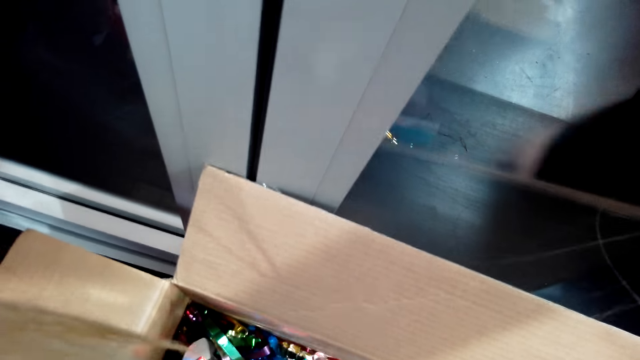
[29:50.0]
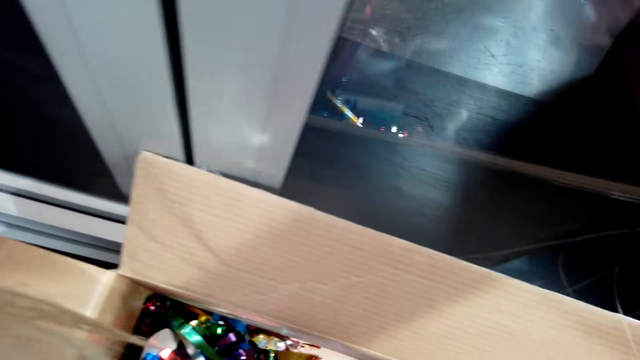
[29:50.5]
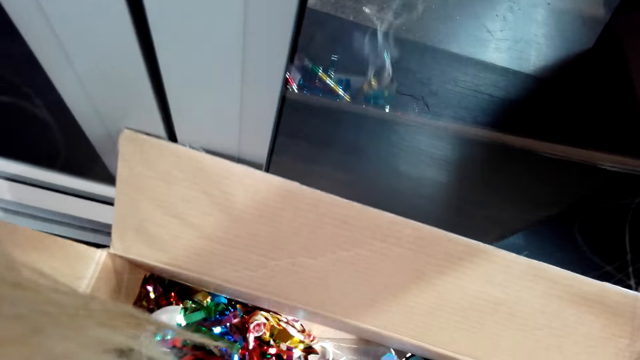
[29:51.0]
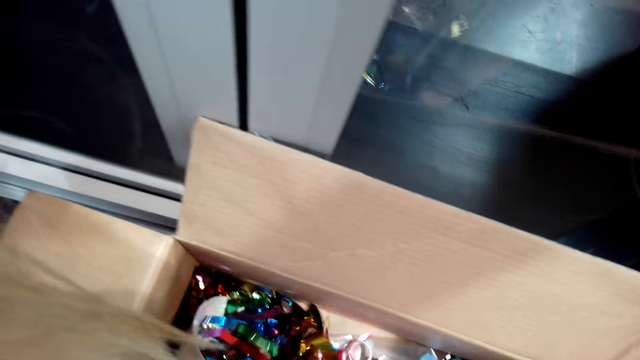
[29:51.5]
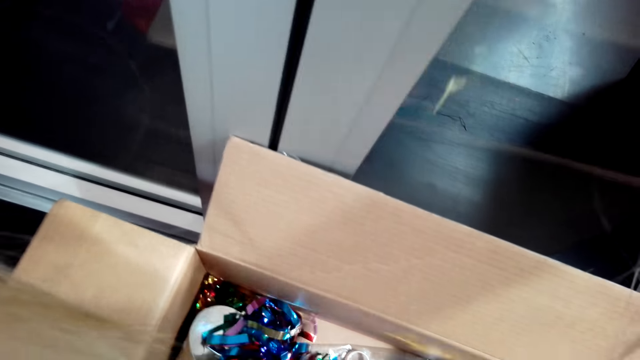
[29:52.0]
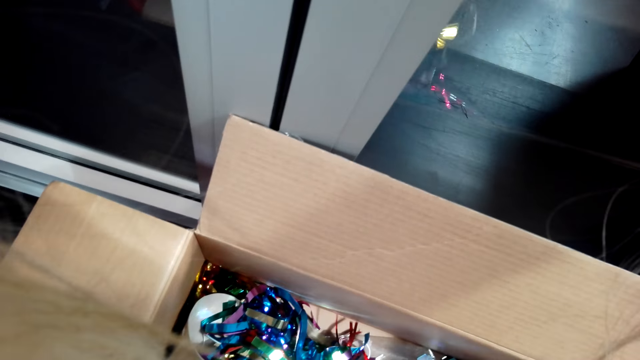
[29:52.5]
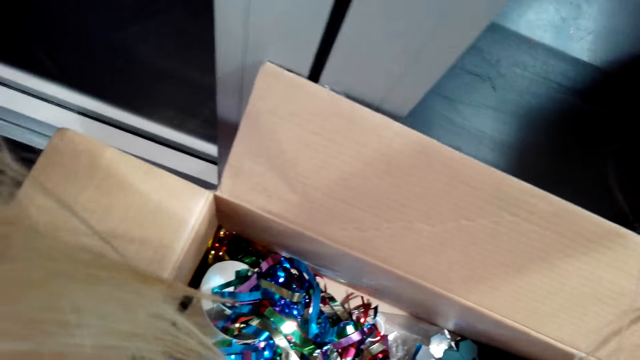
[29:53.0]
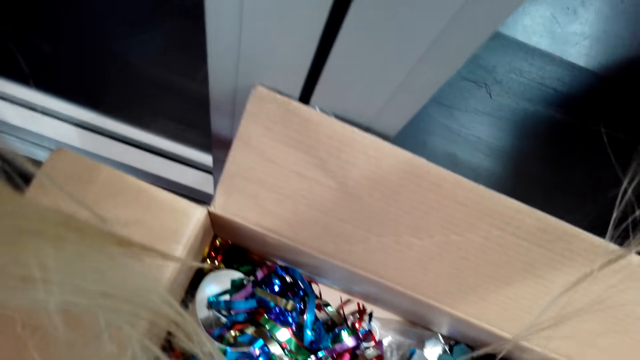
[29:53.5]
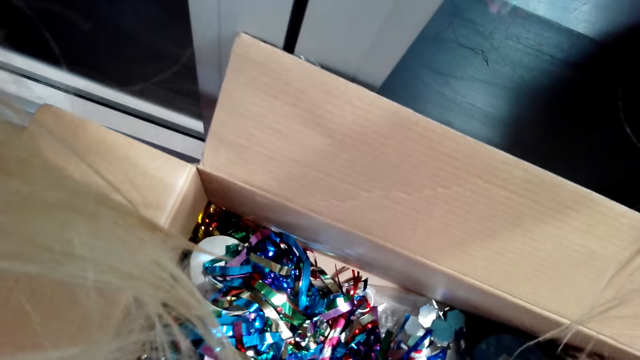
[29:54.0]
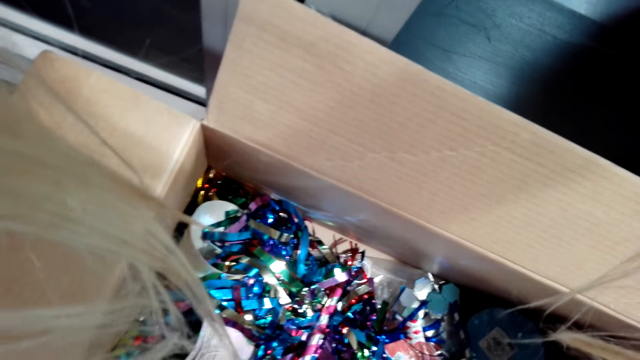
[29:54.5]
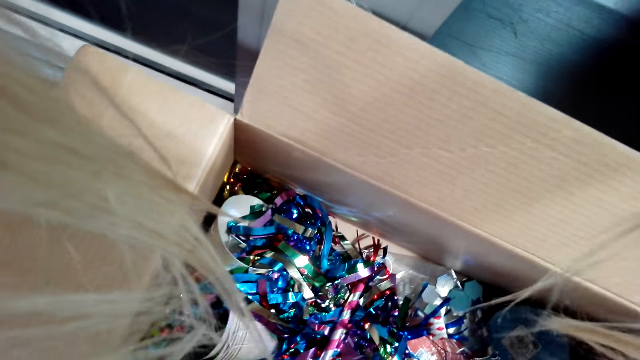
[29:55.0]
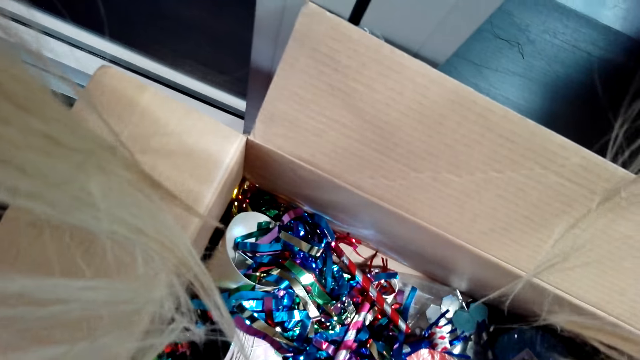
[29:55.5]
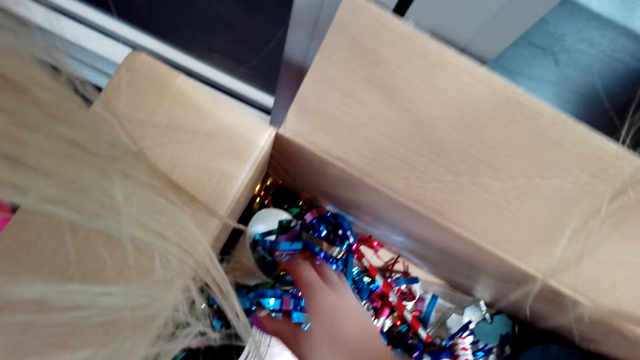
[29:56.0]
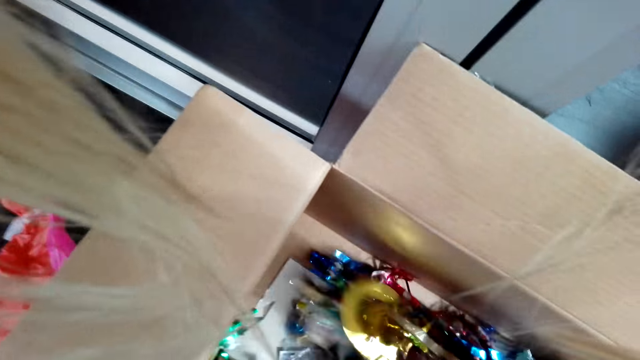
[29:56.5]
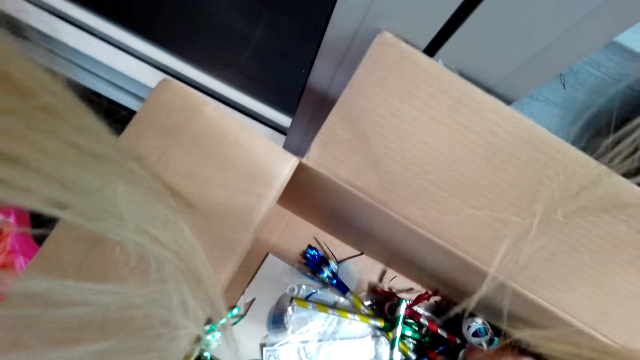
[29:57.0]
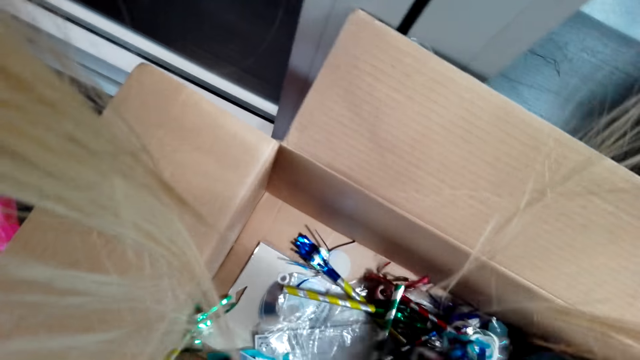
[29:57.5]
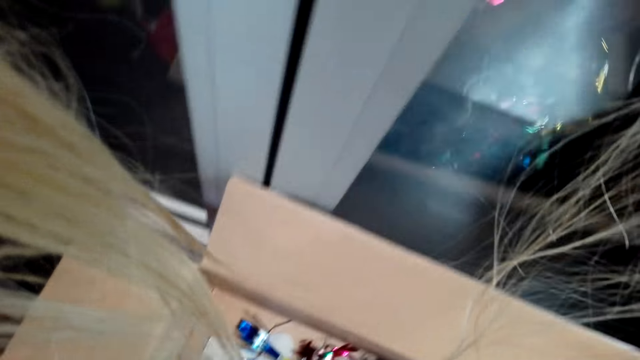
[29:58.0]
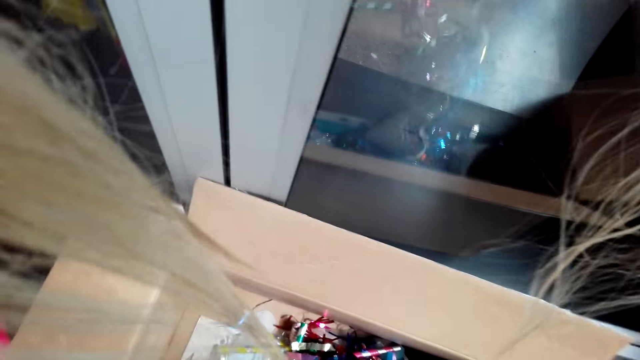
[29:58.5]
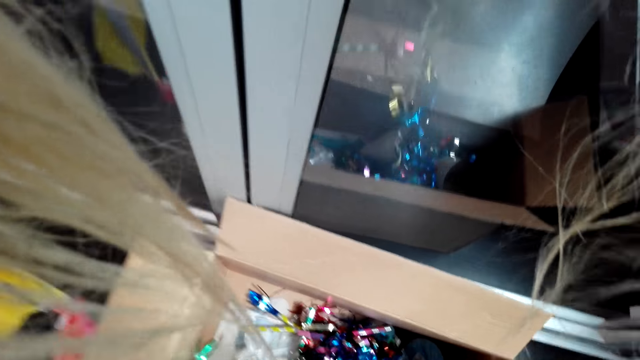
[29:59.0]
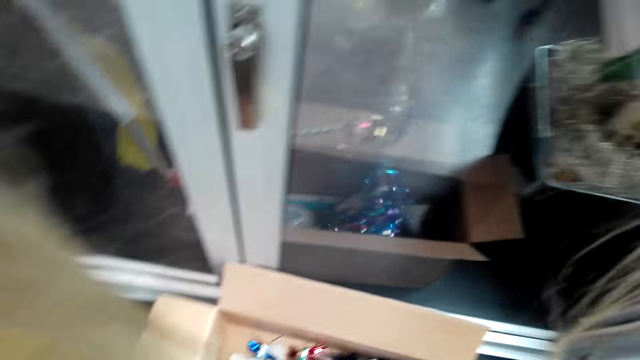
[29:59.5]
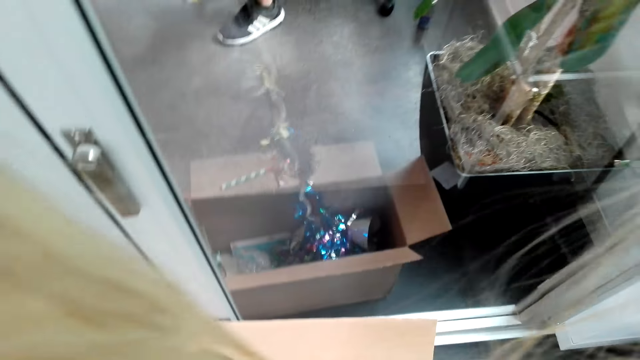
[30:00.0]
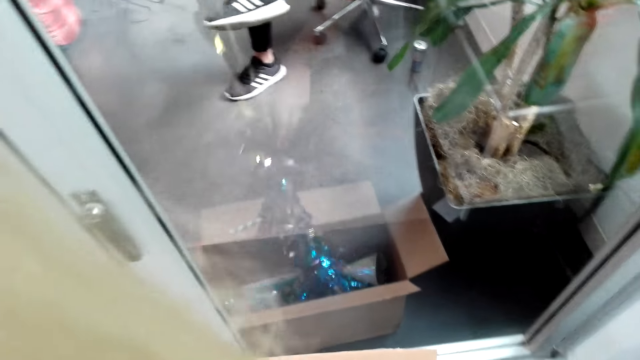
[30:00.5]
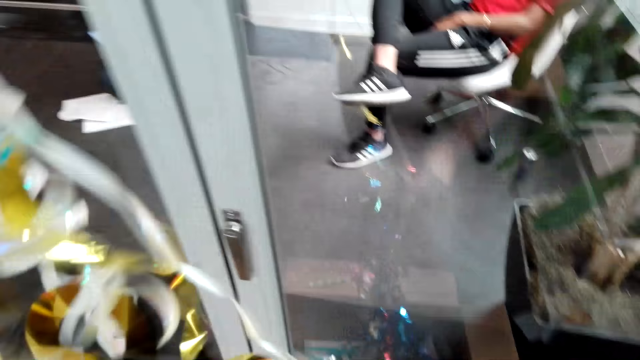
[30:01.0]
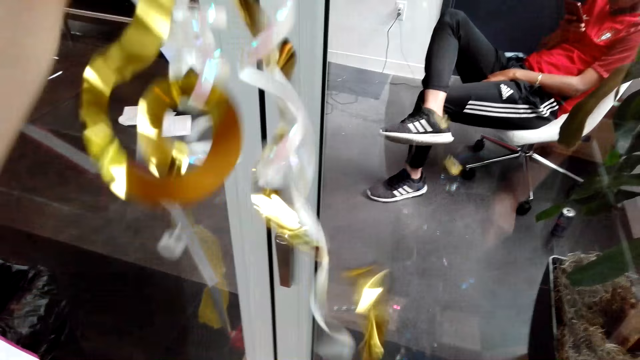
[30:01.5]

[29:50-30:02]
The camera wearer picks up decoration materials from the box.

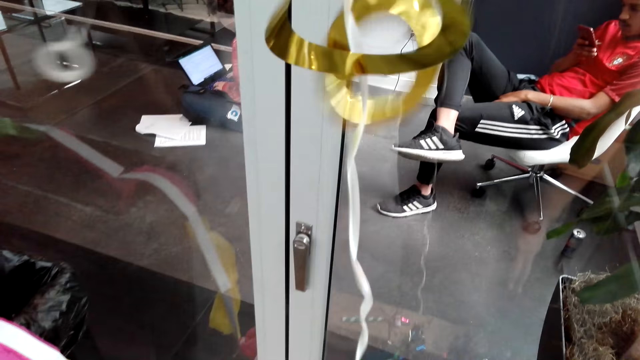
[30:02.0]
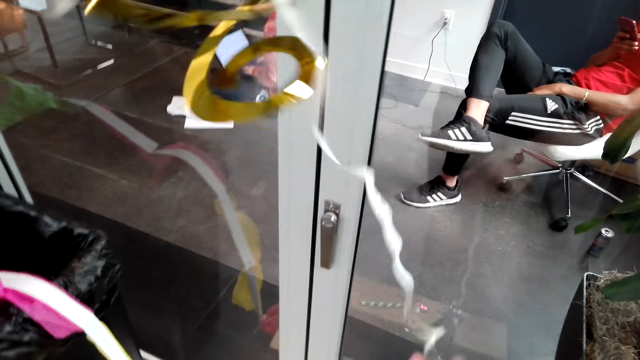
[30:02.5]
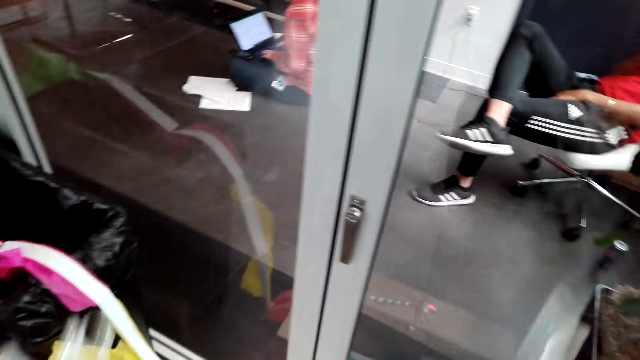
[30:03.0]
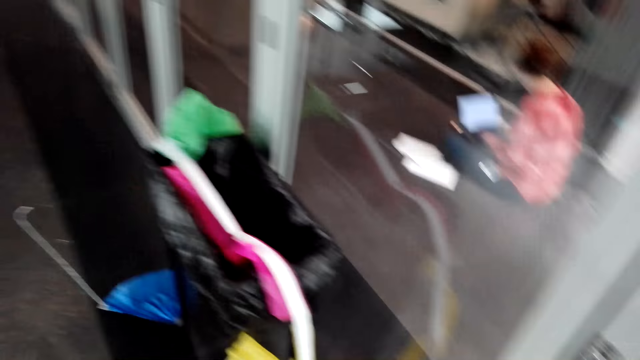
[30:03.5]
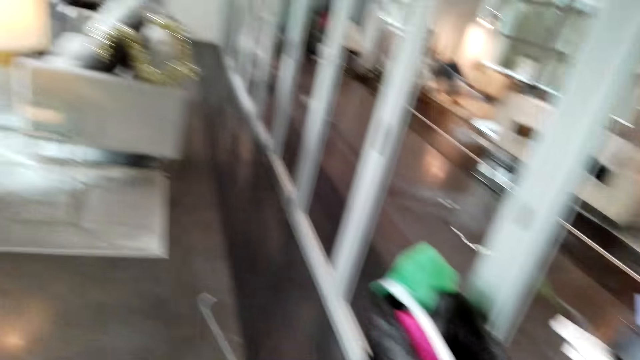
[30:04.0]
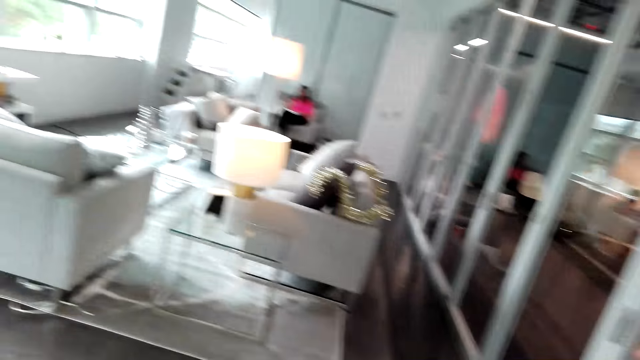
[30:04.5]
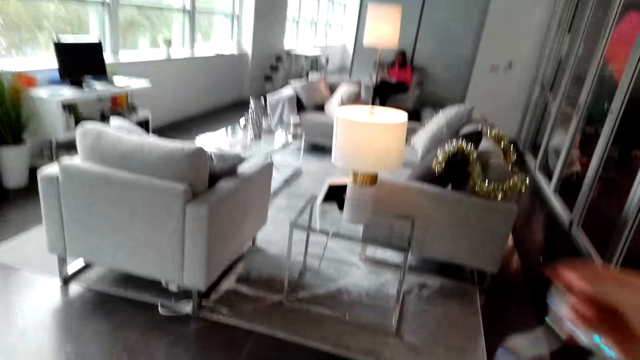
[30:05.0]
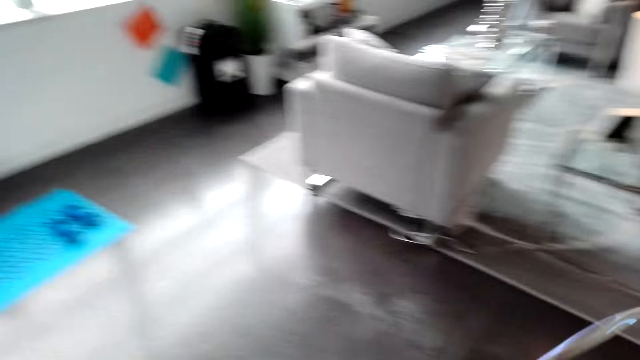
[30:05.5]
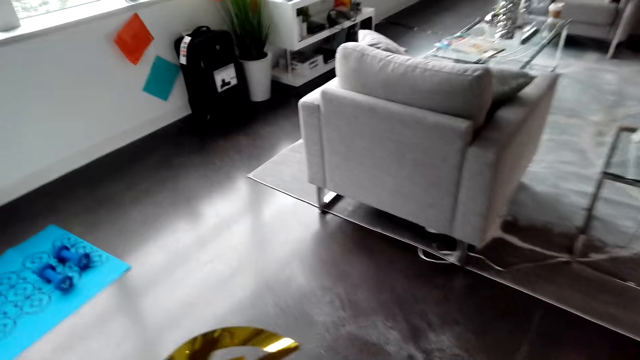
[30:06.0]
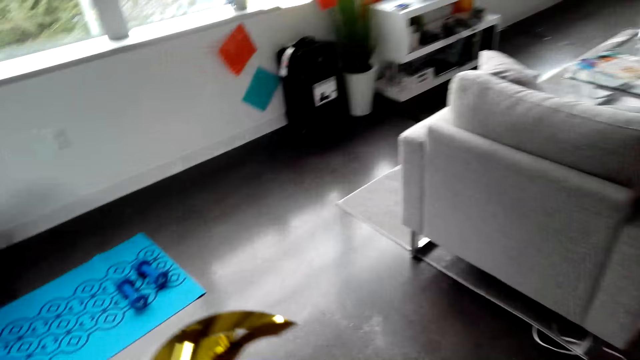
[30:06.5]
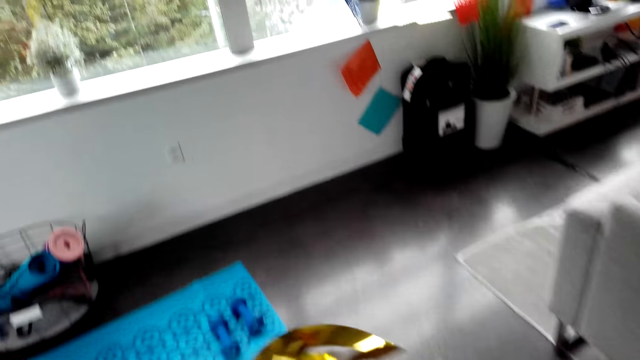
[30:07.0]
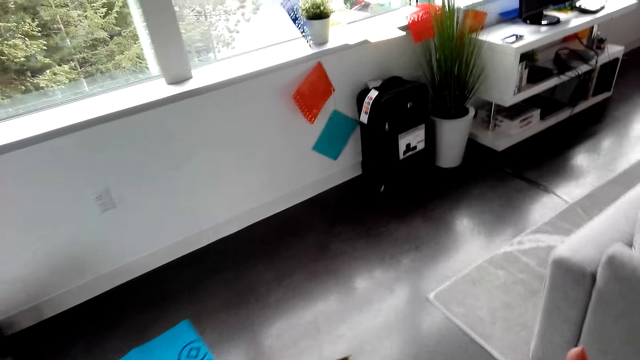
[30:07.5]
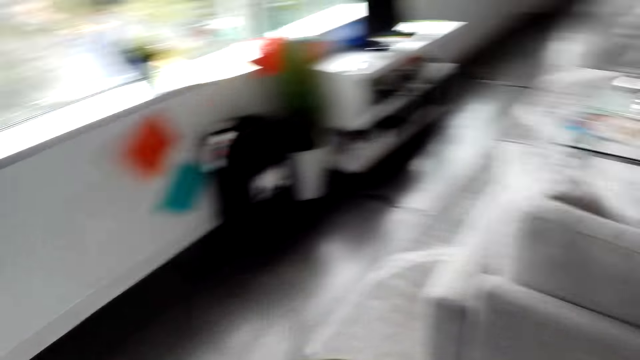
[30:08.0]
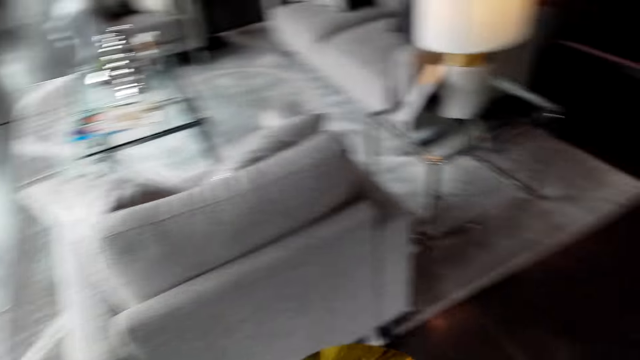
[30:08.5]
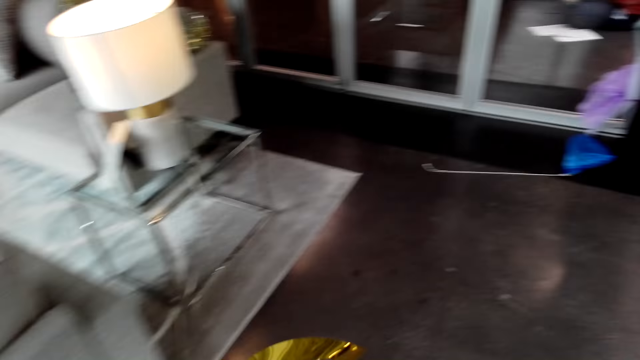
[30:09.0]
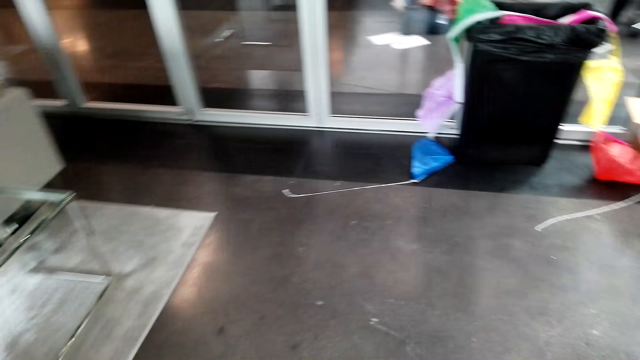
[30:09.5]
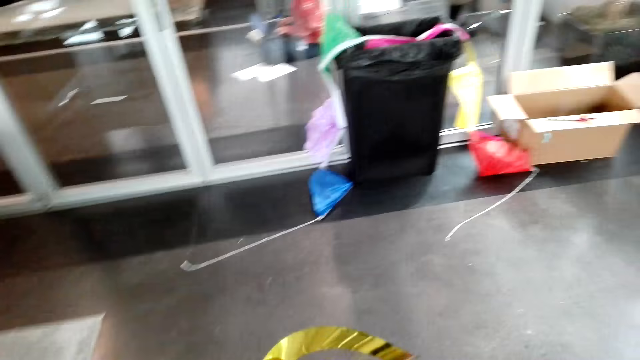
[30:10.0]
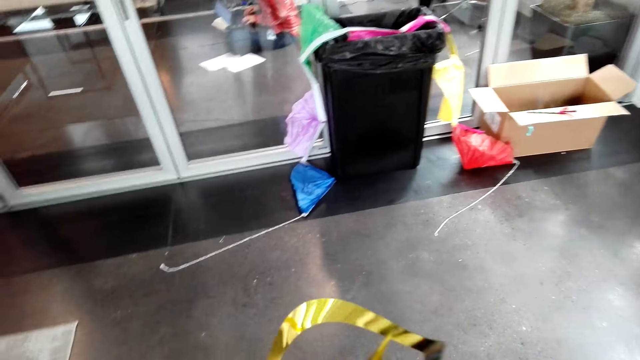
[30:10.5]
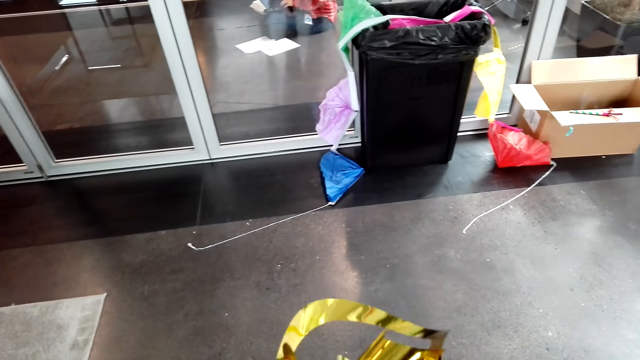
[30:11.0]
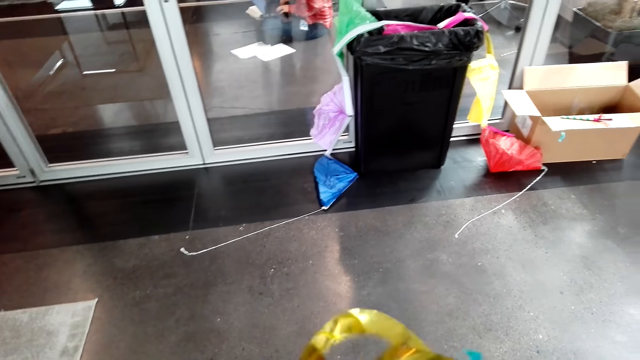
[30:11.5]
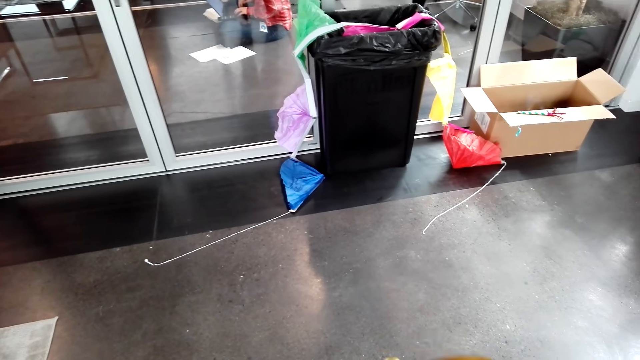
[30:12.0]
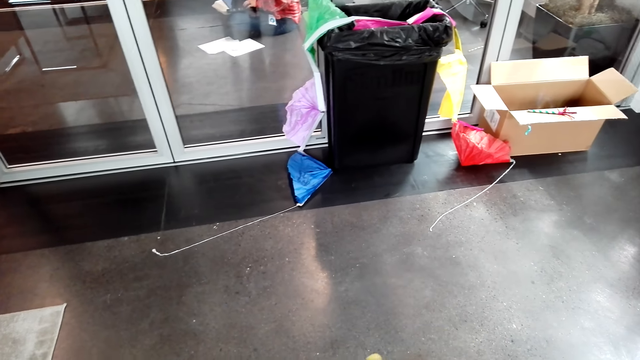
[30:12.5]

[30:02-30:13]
The camera wearer walks in the room. They sort the decoration materials.
